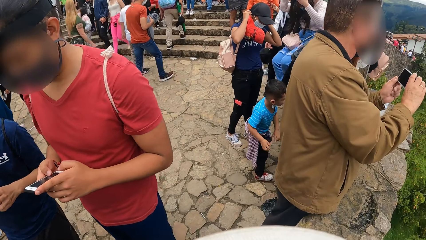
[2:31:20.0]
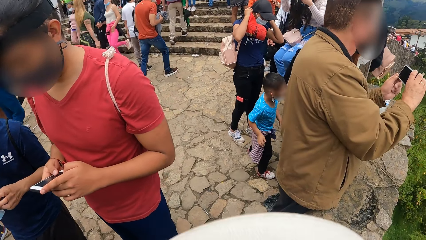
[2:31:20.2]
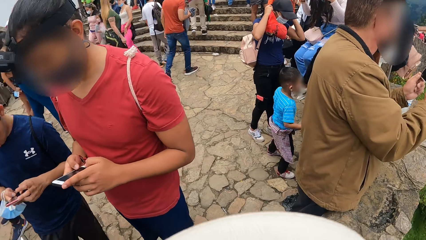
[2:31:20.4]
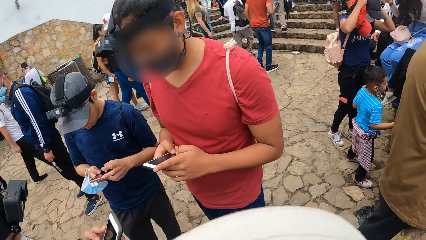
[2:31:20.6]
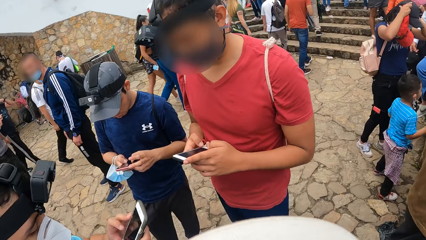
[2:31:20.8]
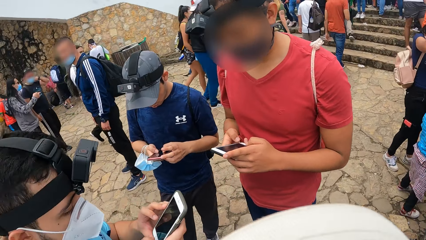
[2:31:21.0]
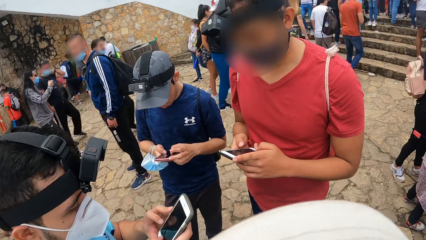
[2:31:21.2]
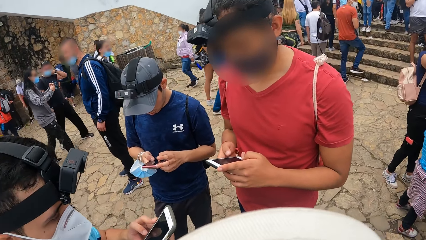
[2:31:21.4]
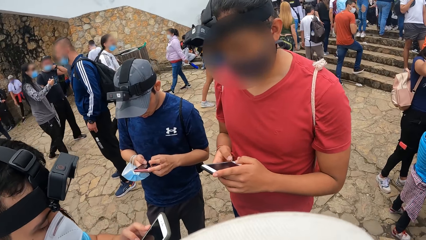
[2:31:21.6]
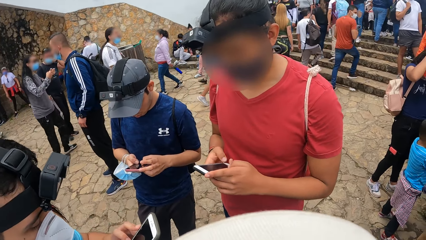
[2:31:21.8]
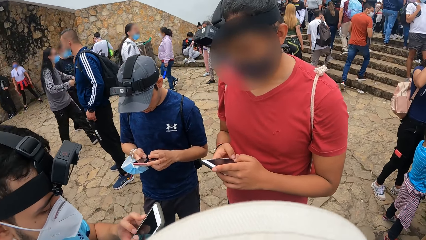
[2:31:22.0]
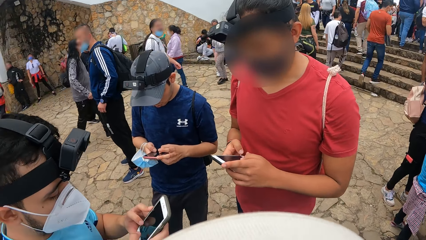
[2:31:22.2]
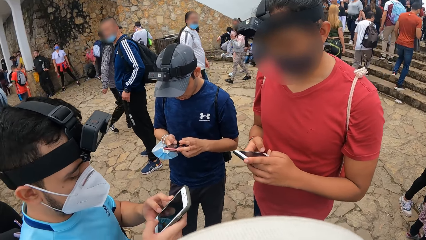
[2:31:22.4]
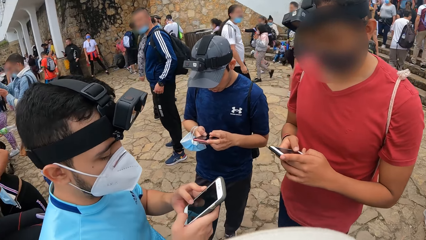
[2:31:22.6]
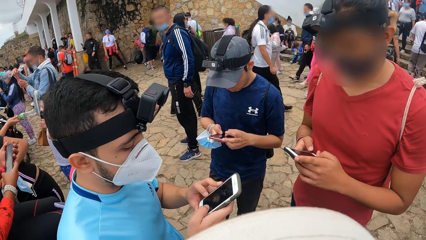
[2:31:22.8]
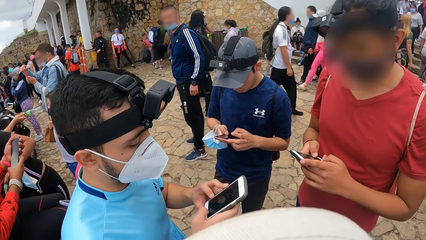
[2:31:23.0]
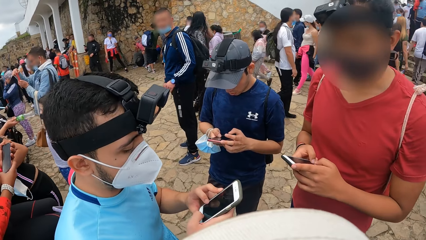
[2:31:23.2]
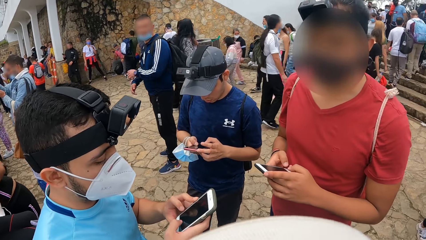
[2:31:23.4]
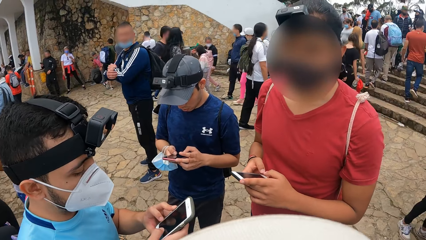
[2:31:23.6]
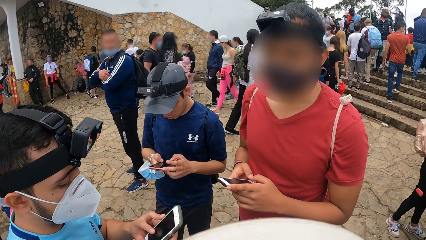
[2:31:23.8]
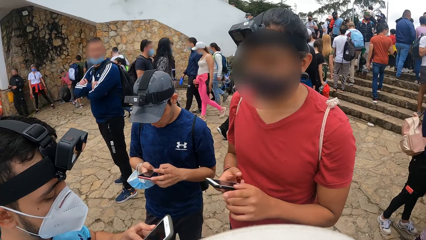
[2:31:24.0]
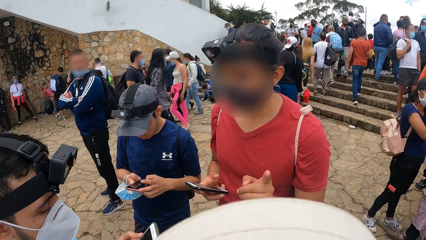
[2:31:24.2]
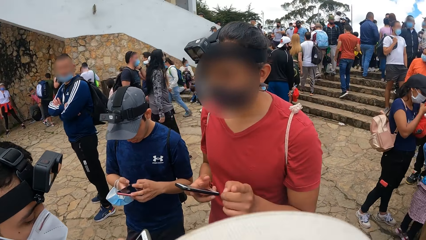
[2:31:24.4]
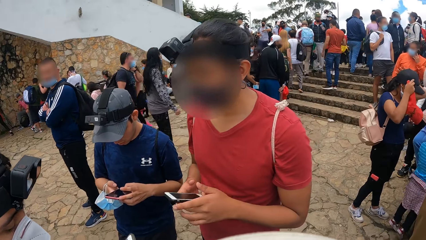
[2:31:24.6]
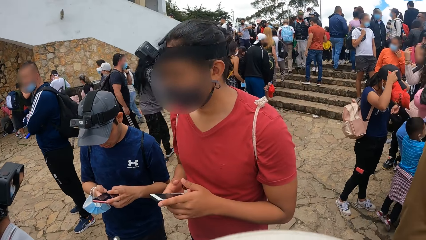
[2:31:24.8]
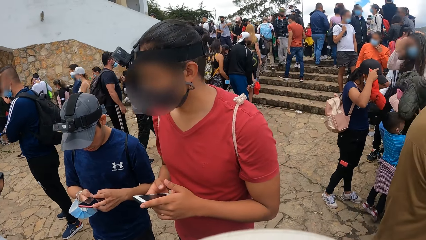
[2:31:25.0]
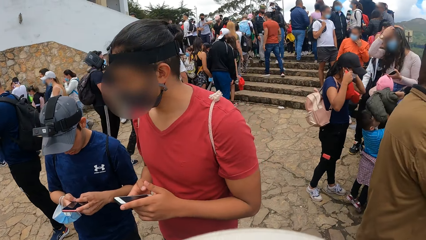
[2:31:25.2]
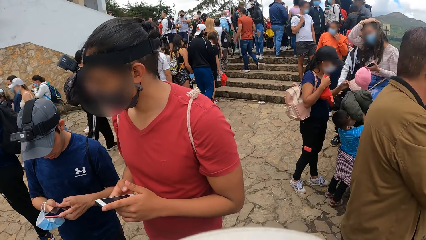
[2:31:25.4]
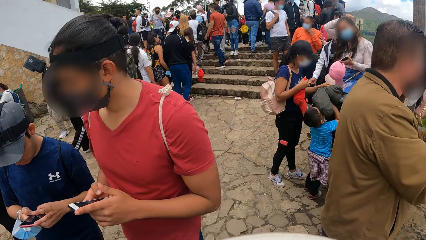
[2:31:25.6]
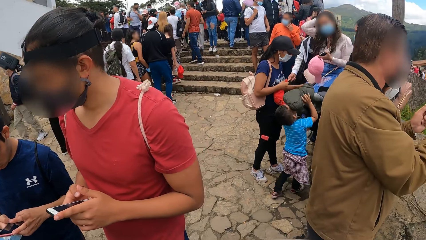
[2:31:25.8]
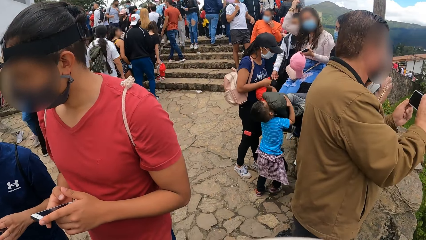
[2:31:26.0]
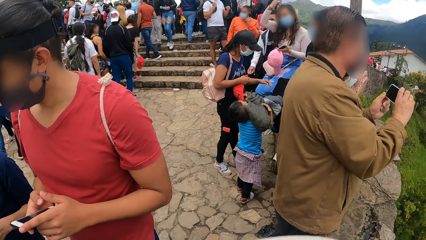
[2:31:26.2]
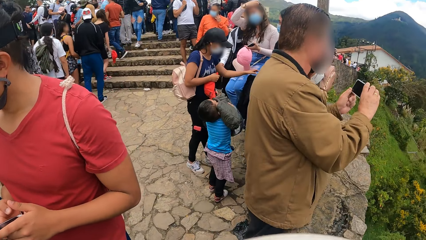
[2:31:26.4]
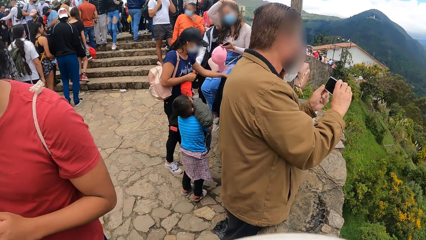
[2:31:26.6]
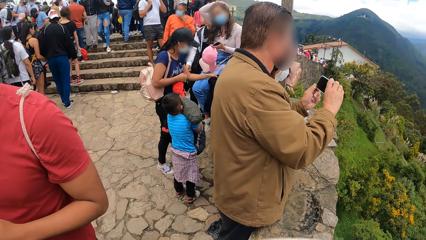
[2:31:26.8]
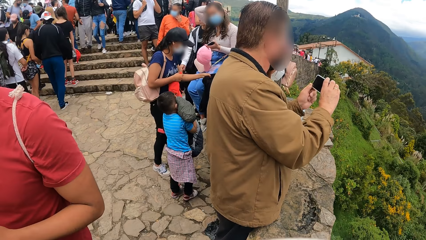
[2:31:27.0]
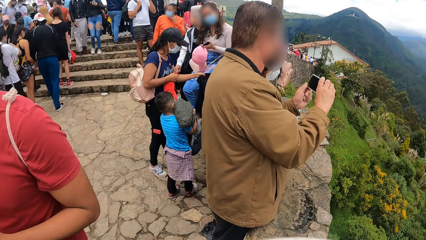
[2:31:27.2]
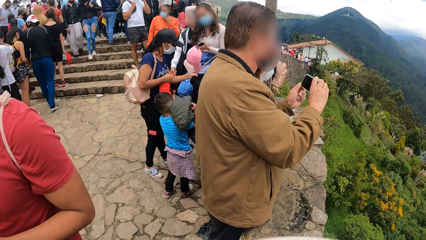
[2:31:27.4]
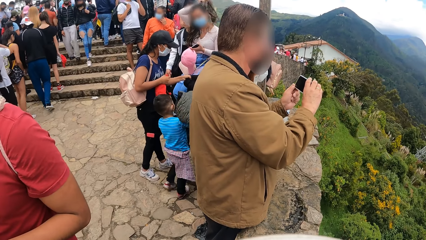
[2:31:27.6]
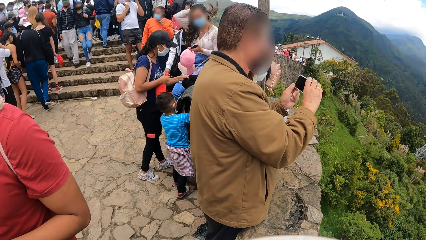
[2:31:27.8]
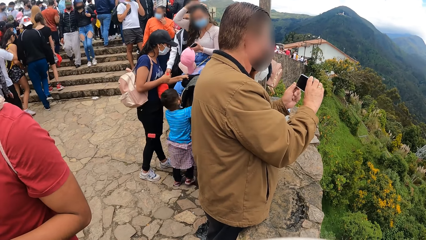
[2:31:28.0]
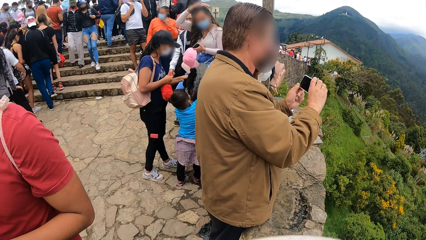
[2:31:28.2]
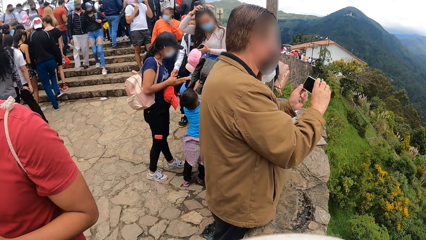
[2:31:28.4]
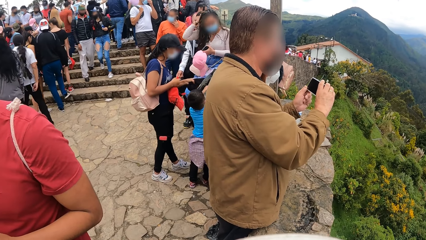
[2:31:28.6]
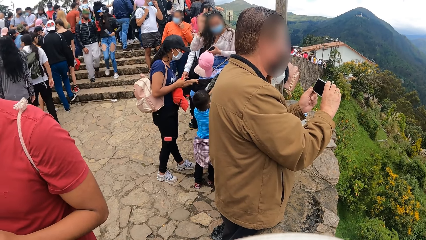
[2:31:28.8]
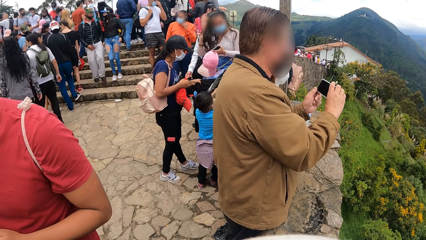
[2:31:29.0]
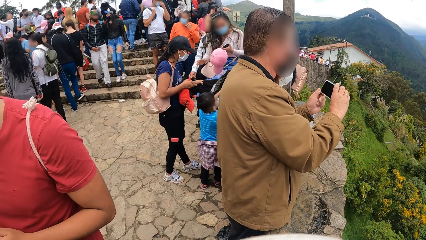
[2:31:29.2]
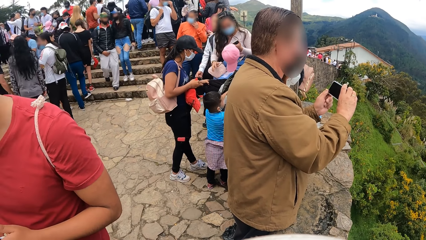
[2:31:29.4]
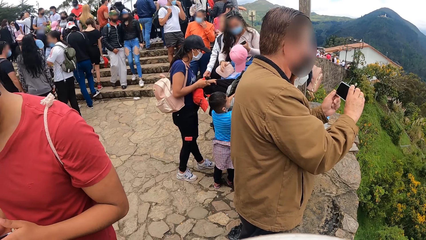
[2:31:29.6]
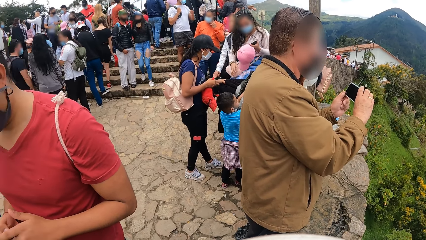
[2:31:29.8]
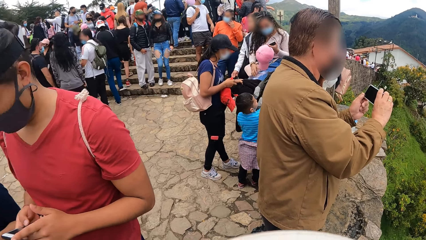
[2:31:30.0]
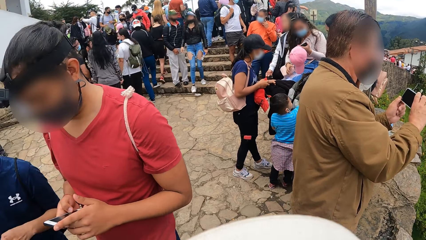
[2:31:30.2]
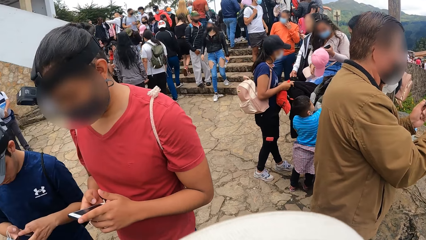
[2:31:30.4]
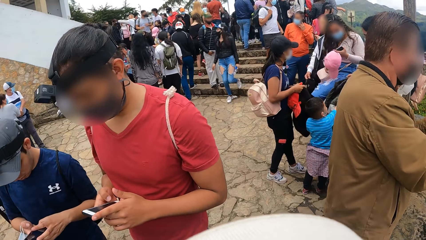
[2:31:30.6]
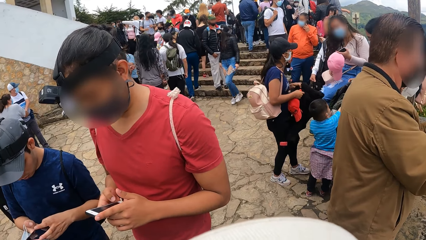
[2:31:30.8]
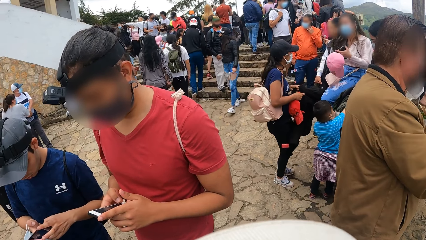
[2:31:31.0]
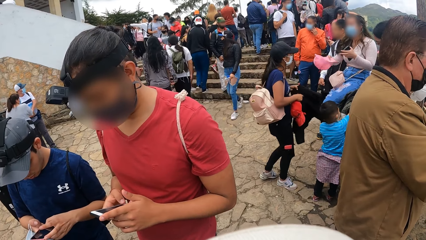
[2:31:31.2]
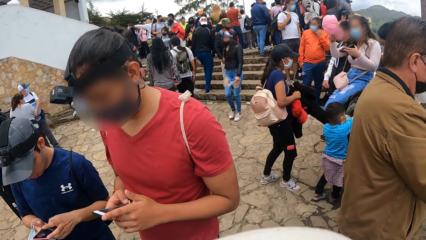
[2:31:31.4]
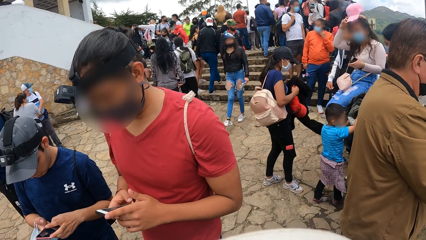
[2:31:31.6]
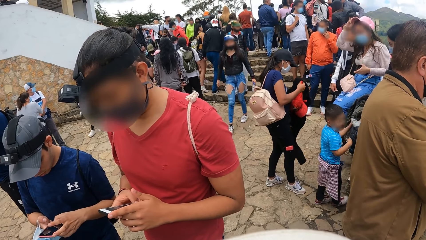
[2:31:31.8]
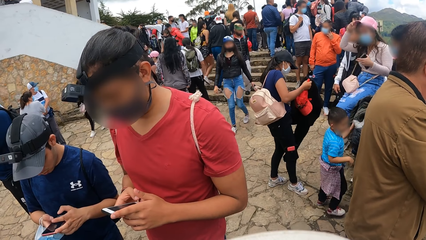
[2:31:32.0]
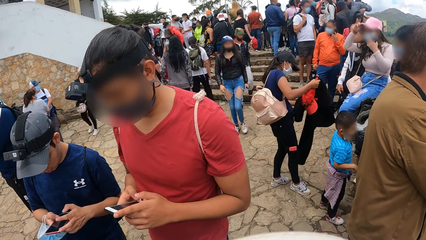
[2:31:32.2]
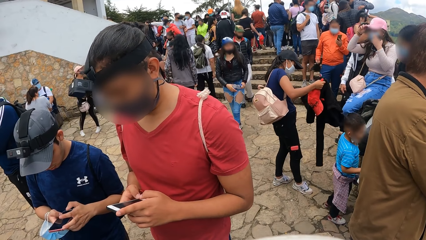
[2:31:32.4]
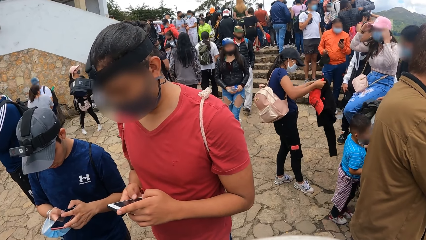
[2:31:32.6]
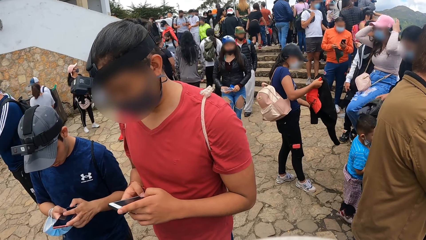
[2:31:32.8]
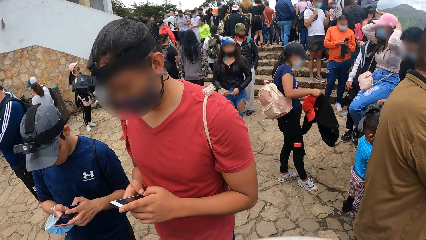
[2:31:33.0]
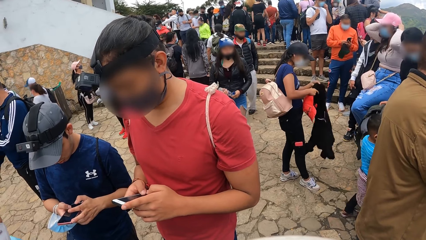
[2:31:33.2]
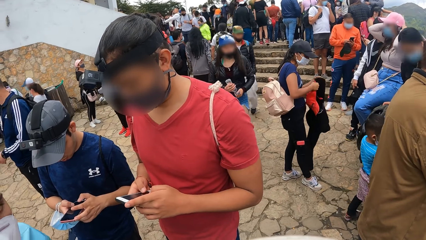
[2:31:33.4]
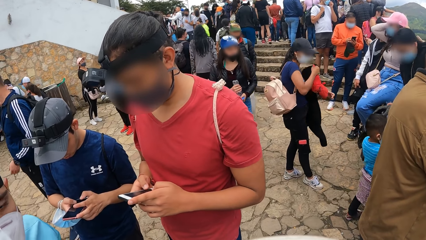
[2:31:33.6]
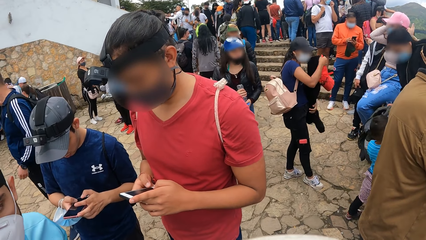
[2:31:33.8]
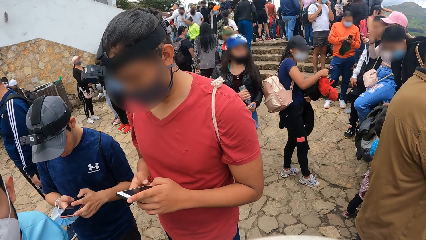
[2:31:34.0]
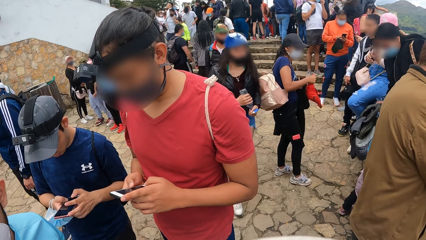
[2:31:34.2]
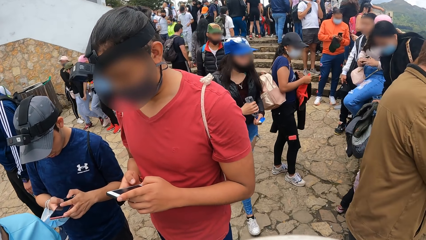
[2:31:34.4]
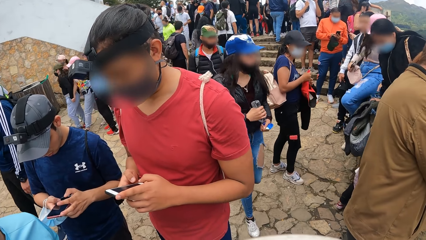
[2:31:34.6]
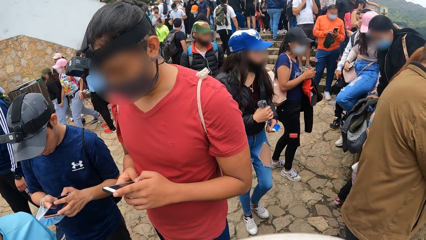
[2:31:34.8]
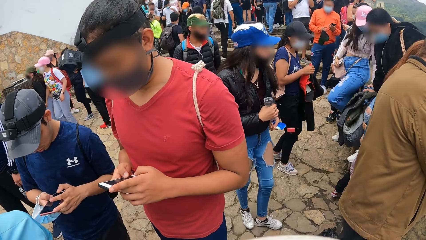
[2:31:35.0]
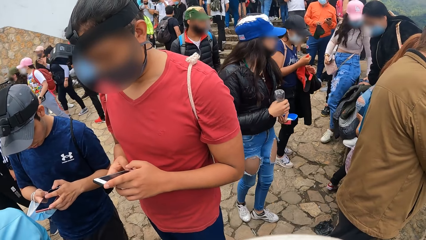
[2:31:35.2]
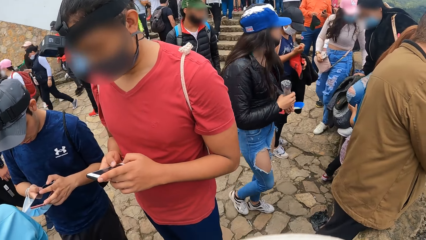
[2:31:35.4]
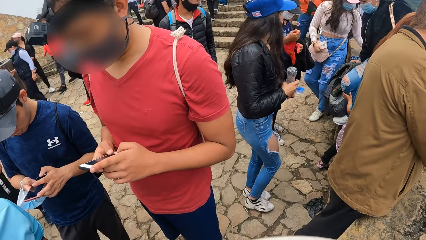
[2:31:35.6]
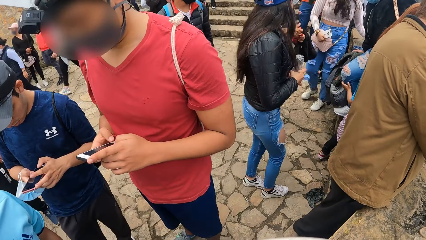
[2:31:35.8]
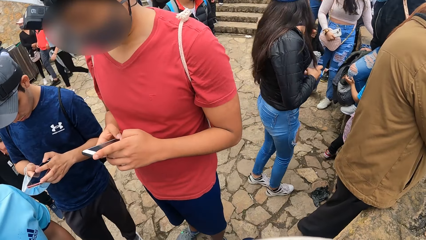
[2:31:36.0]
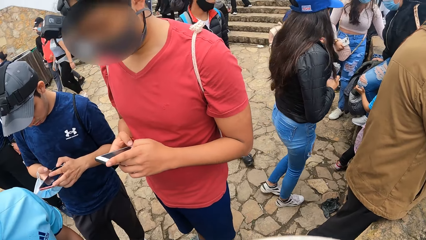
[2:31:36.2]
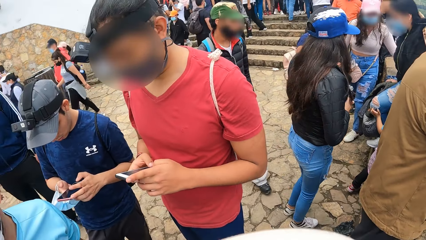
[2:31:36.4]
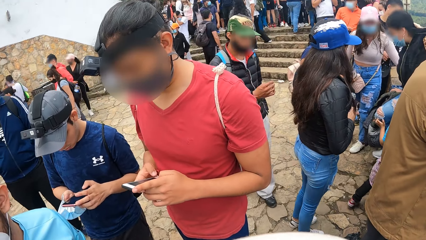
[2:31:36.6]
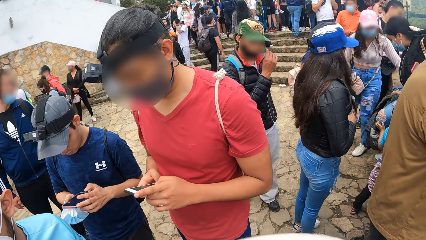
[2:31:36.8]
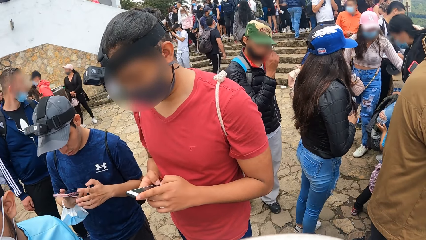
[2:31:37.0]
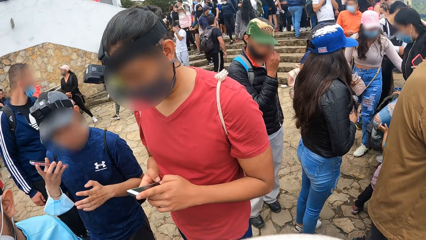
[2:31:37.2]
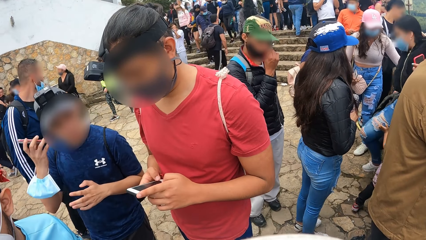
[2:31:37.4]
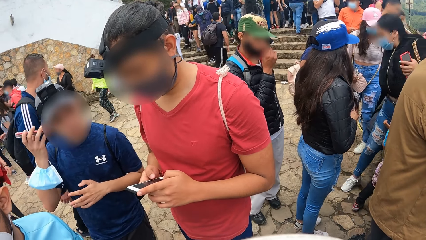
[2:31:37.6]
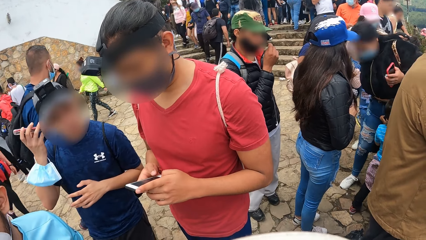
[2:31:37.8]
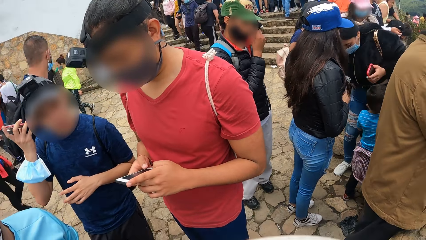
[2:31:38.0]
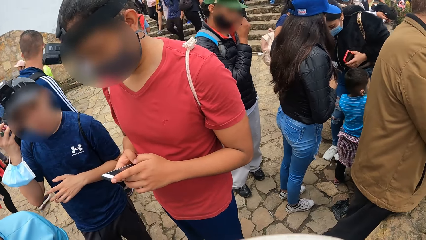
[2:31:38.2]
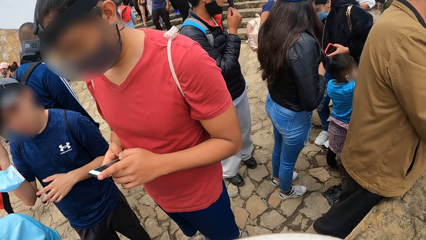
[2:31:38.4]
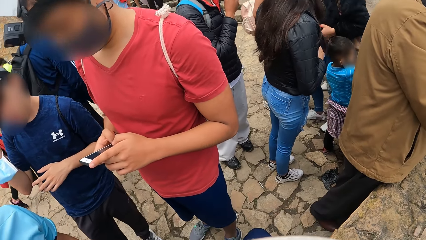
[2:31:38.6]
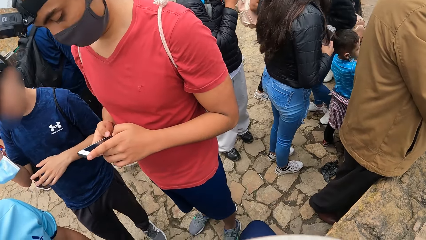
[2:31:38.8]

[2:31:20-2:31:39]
The camera wearer looks around. A man uses a phone. Another man uses a phone. A third man puts his phone beside his ear with his right hand.
